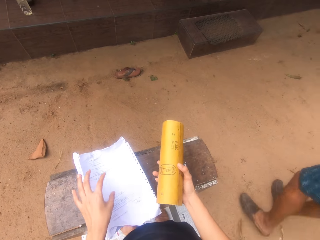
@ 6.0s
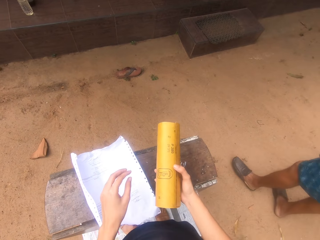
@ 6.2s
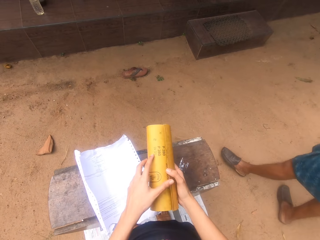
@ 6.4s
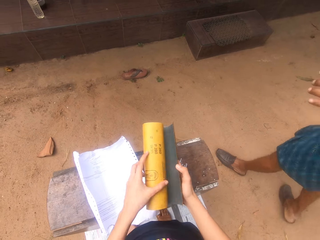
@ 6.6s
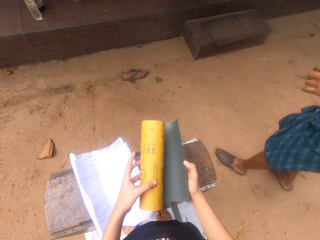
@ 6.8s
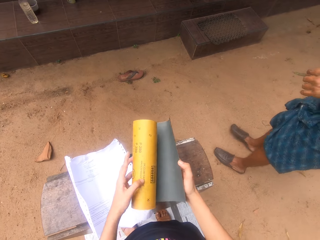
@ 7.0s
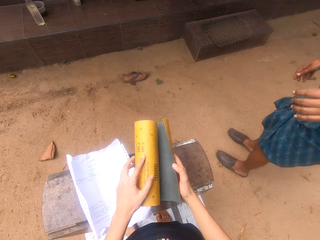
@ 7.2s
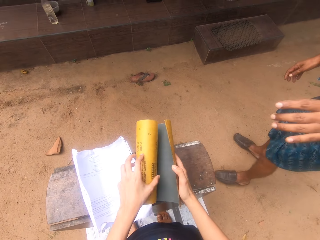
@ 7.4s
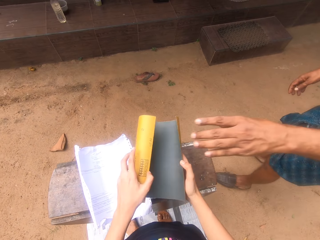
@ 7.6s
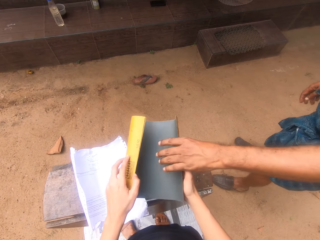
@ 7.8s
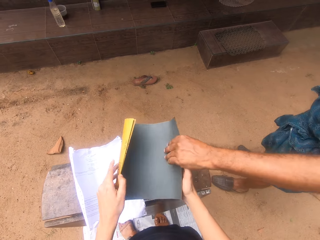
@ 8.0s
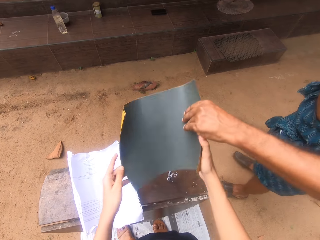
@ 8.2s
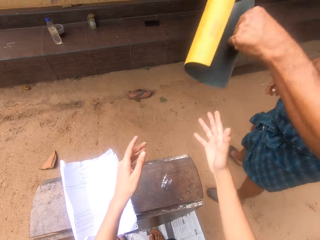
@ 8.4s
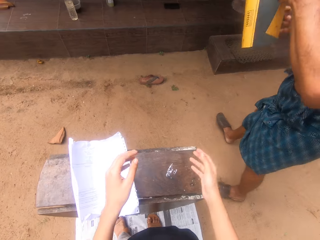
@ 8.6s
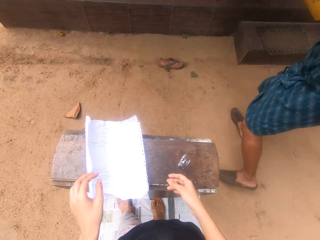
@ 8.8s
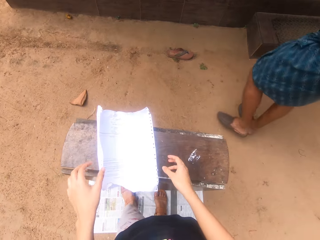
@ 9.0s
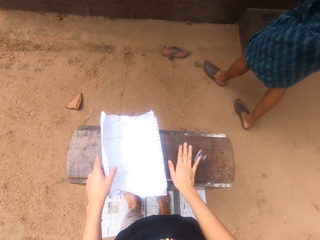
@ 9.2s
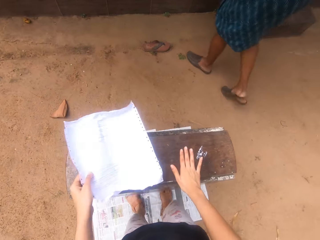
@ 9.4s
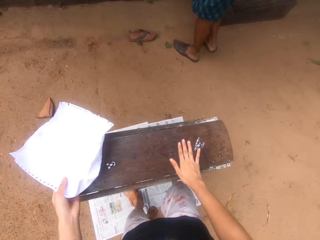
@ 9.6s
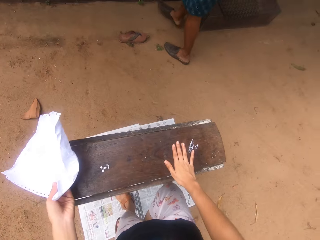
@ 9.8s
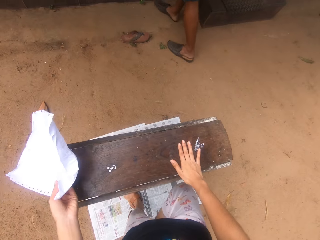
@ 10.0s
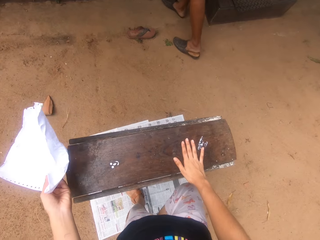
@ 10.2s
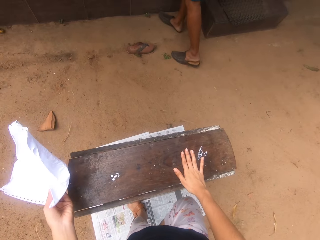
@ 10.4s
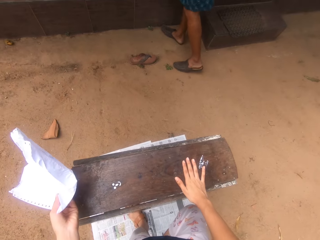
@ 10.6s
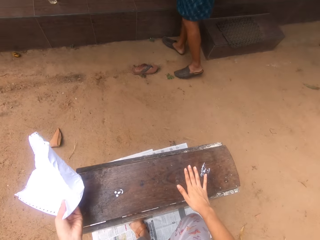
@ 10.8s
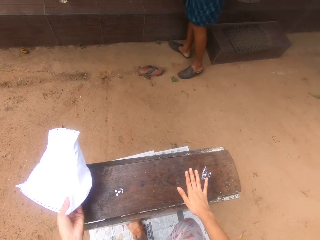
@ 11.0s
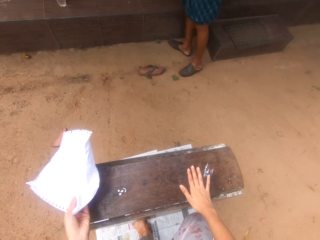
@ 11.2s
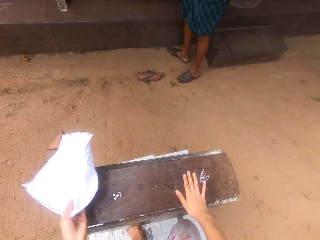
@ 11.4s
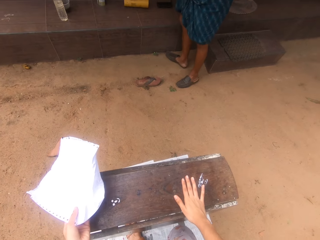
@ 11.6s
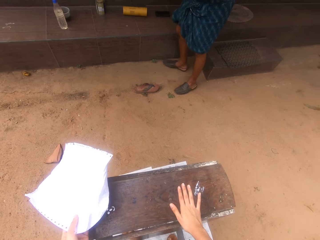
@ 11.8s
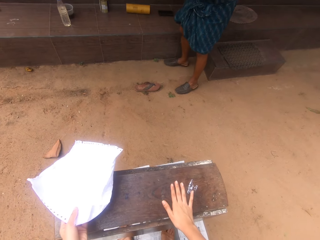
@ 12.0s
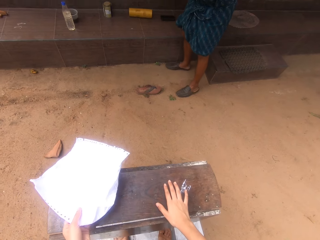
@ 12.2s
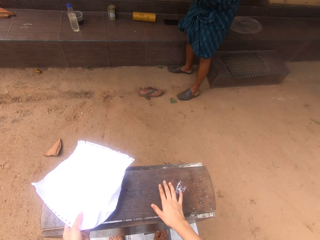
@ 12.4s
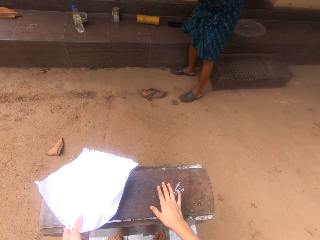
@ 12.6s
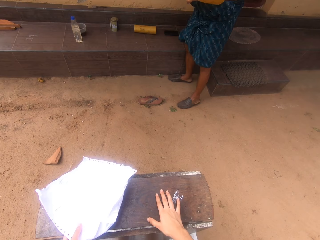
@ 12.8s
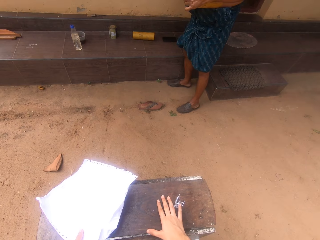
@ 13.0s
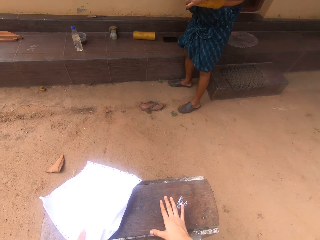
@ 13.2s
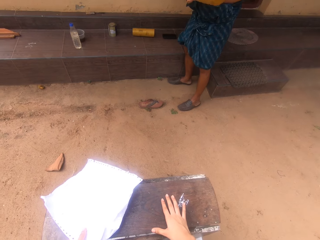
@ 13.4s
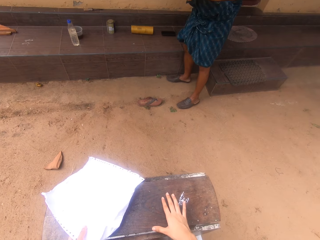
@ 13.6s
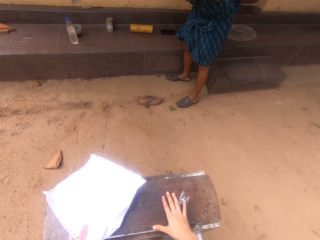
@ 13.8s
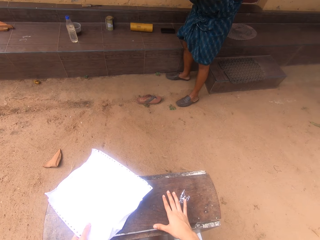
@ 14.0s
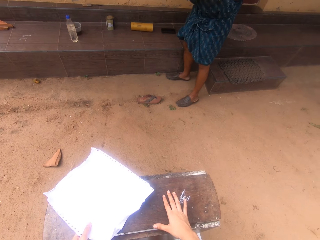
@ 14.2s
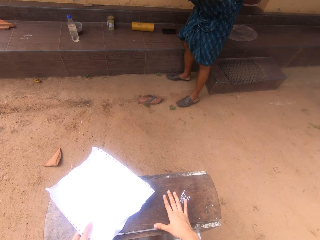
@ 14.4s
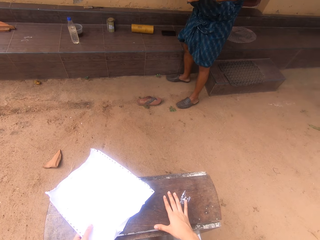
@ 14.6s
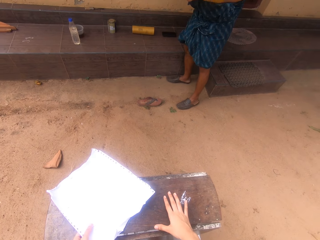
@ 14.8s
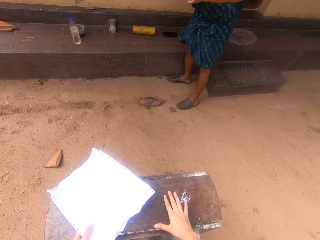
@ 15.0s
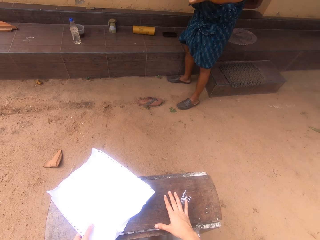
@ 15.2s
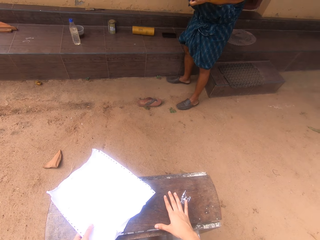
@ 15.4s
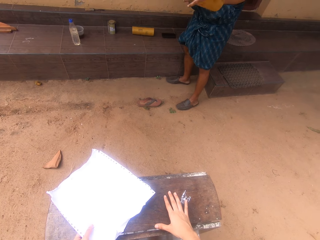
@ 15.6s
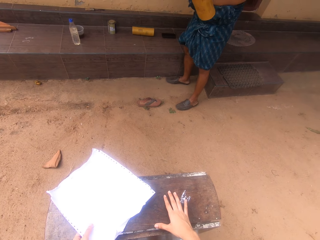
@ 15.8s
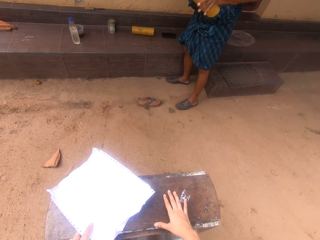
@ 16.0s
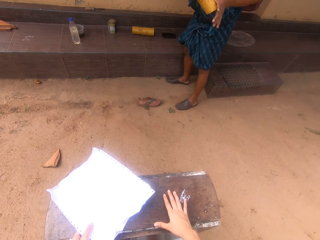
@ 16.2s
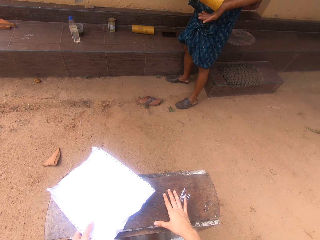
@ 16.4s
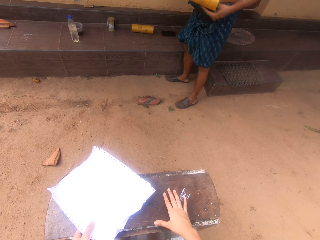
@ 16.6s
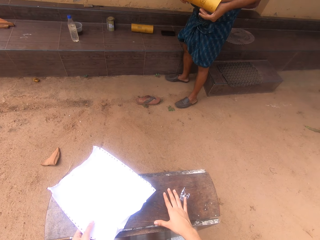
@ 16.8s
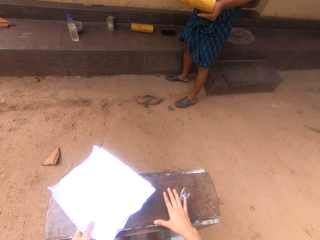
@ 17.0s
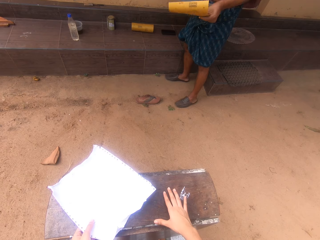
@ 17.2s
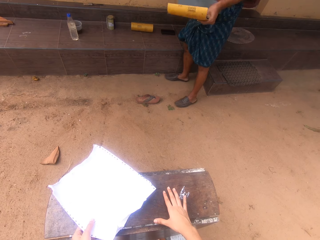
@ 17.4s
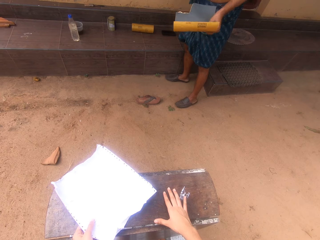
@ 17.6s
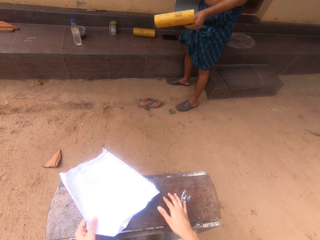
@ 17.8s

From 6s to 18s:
The camera wearer converses with a man. He holds a roll of sand paper with his right hand. The man interacts with the camera wearer. The man picks the sand paper from the camera wearer. The man walks around. The camera wearer holds the paper. The man converses with the camera wearer. The camera wearer talks with the man. The man tears the sand paper.

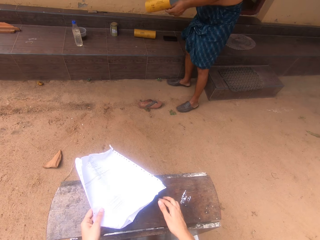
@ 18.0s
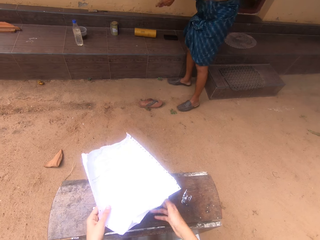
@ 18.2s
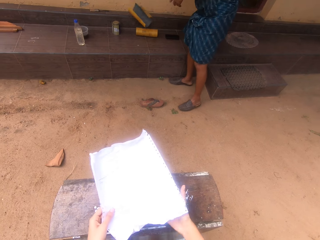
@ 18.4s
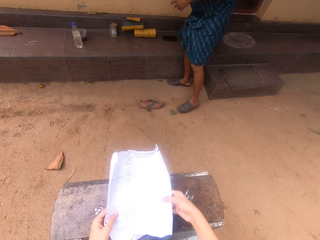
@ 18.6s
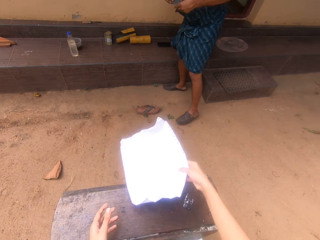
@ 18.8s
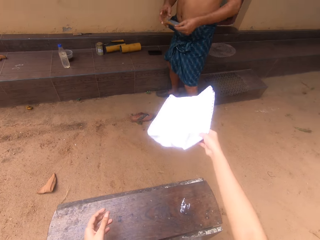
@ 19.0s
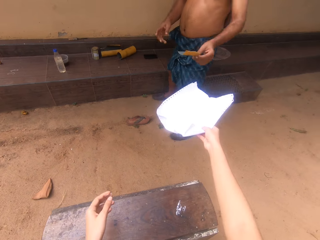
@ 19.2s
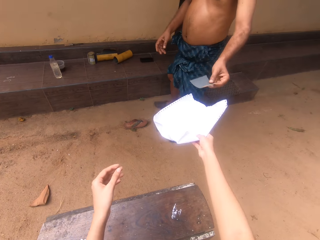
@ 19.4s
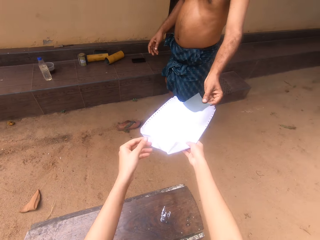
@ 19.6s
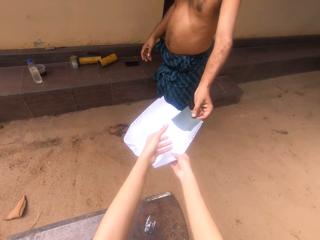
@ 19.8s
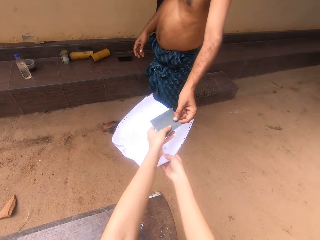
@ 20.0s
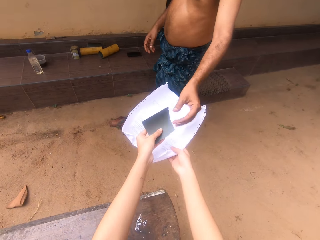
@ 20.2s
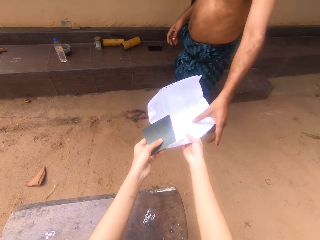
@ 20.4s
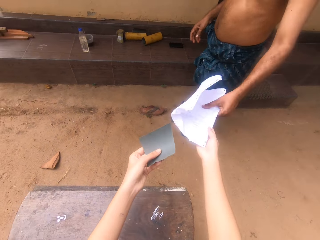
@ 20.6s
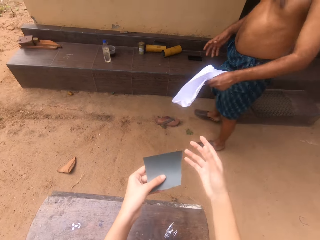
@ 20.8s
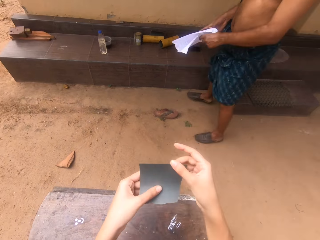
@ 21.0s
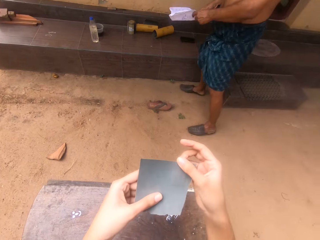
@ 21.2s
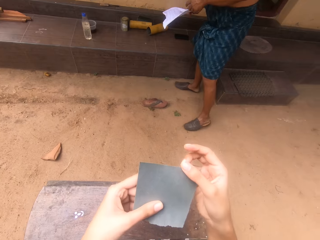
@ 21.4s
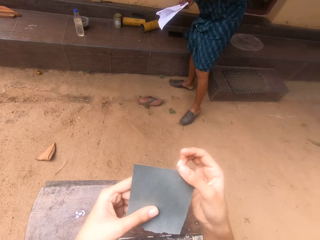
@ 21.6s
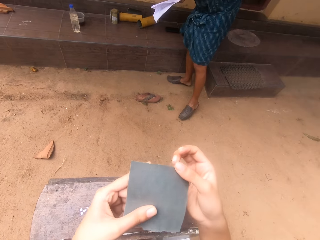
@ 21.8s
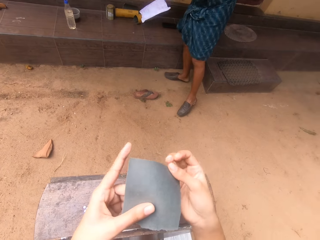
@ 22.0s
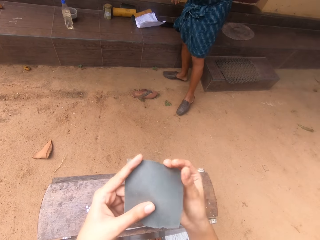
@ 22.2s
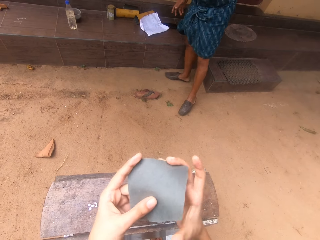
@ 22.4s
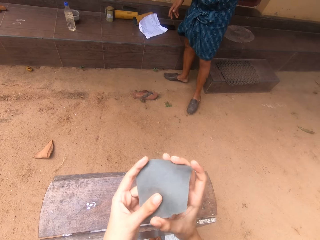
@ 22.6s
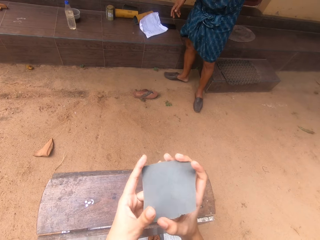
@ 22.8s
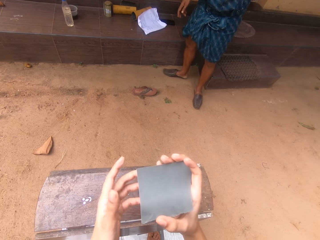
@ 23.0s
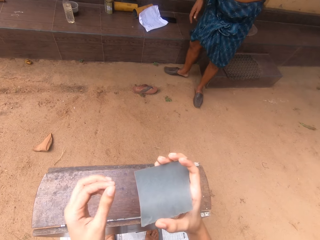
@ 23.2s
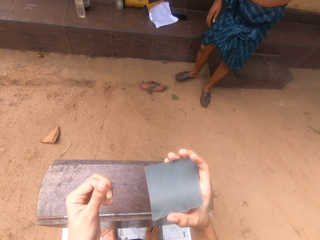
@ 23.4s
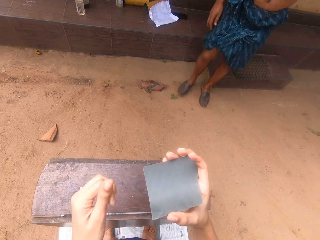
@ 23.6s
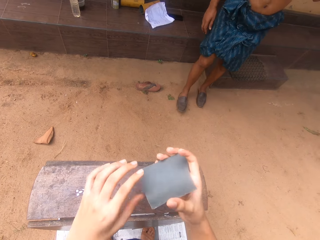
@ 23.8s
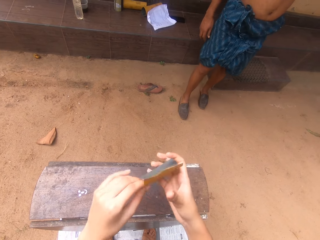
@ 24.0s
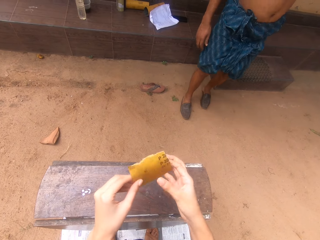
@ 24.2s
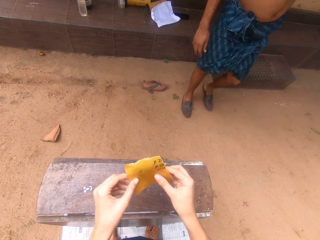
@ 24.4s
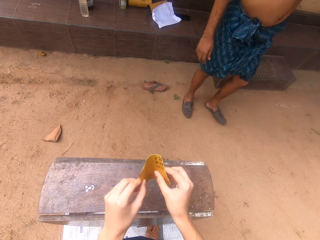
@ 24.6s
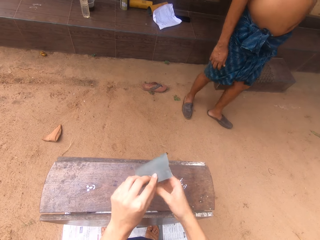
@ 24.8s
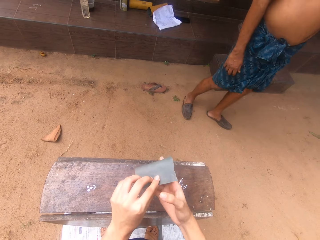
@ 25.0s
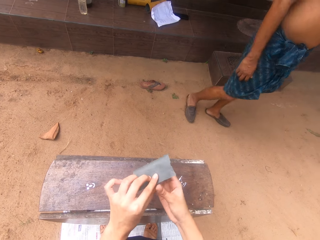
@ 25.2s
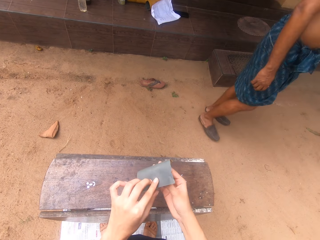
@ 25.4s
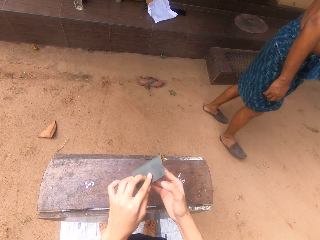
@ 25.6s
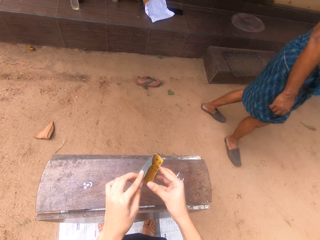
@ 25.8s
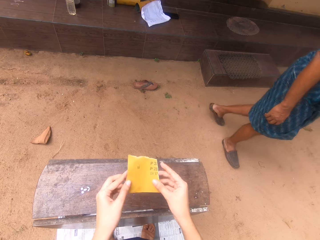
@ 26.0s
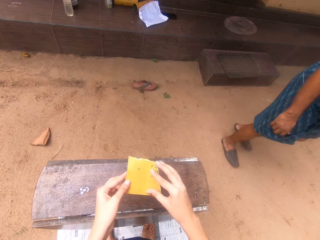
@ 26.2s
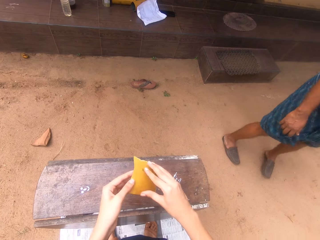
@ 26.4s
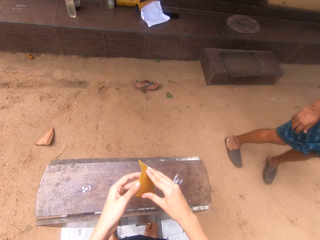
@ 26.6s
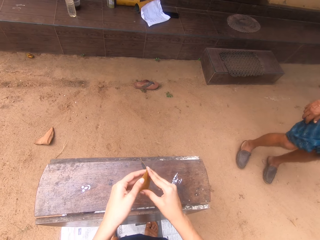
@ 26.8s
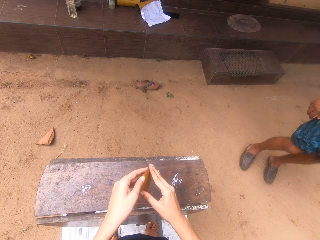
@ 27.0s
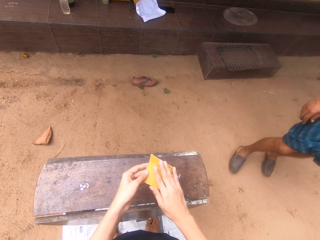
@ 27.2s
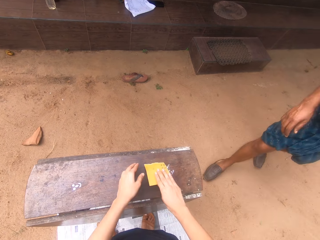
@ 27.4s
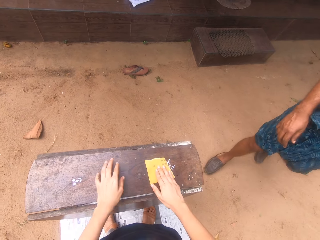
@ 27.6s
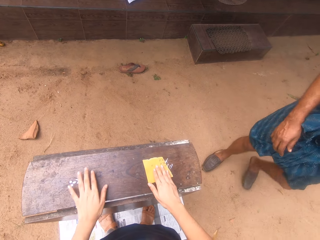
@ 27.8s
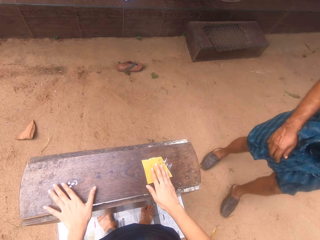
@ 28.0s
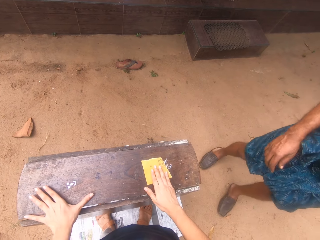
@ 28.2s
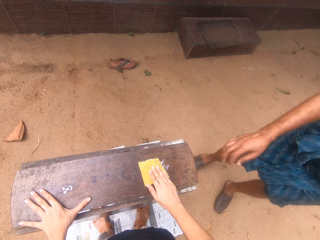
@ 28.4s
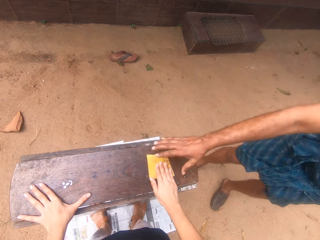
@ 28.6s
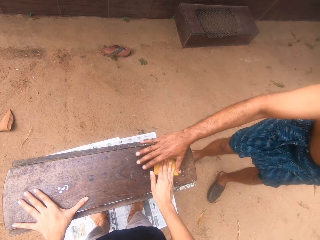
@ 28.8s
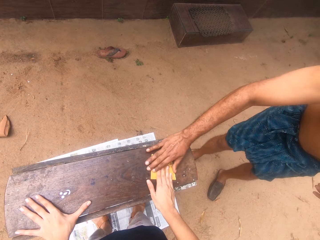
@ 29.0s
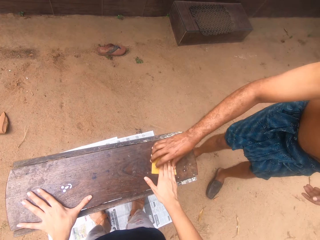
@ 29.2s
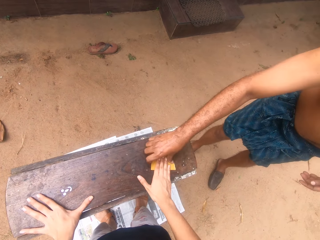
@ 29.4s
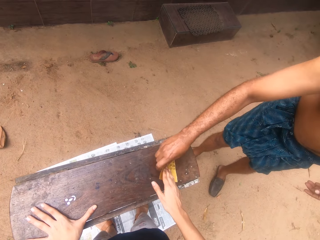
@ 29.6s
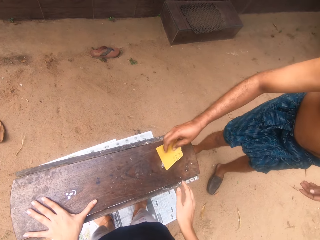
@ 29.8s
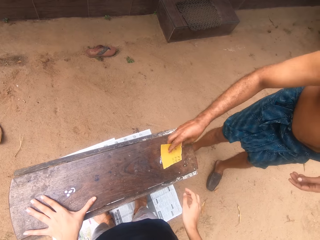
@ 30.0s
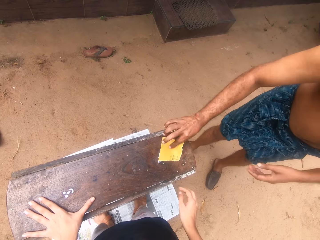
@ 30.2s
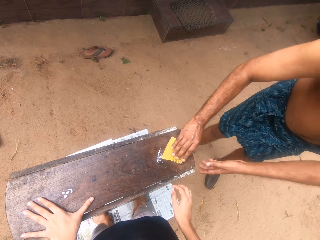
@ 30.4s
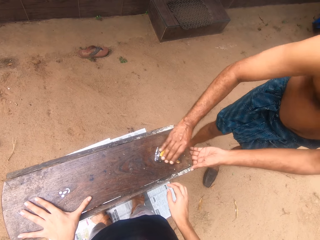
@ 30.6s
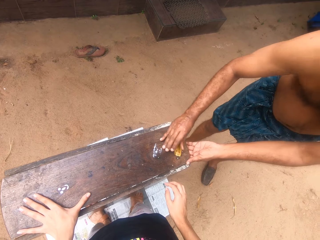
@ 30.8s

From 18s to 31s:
The man drops down the sand paper piece. The camera wearer gives the man a piece of paper. The man gives the camera wearer a piece of sand paper. The camera wearer holds the piece of sand paper with both hands. They look at the sandpaper and converse with the man. The man walks around. The camera wearer folds the sandpaper and holds the sand paper. The man picks up the sand paper. The man holds the sandpaper.
